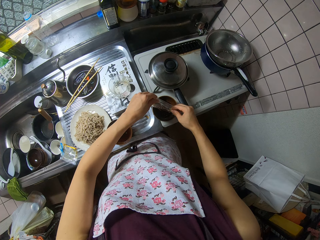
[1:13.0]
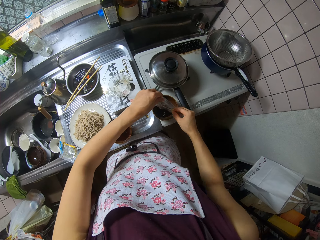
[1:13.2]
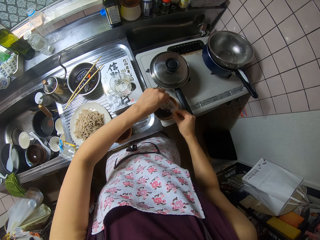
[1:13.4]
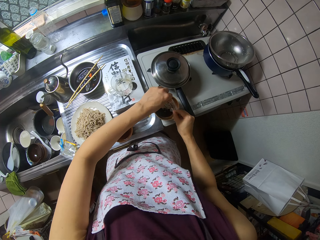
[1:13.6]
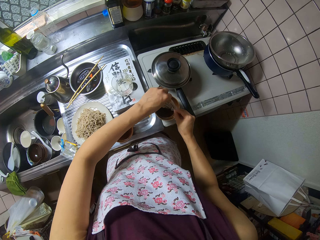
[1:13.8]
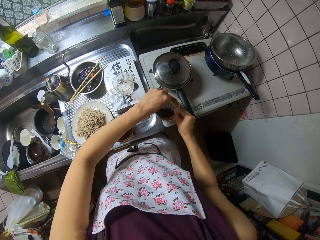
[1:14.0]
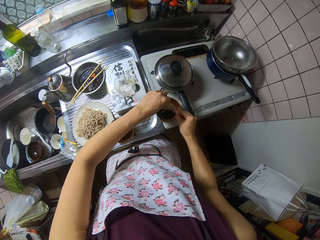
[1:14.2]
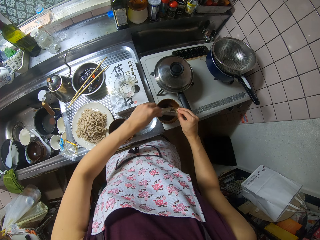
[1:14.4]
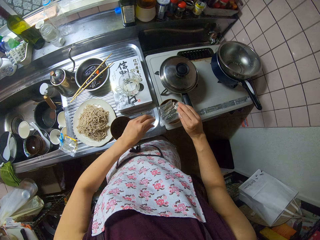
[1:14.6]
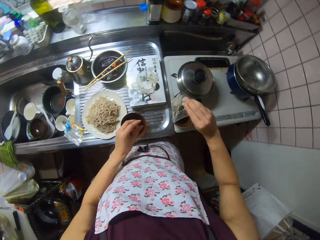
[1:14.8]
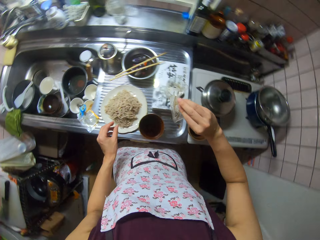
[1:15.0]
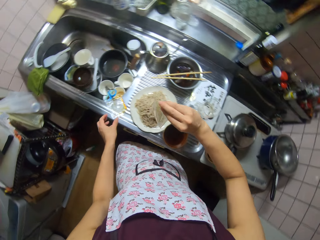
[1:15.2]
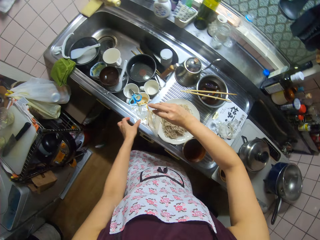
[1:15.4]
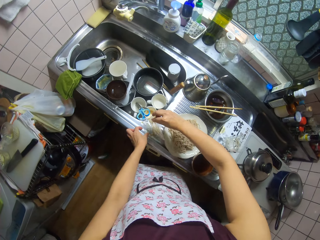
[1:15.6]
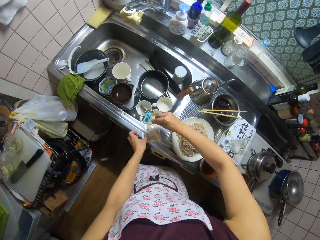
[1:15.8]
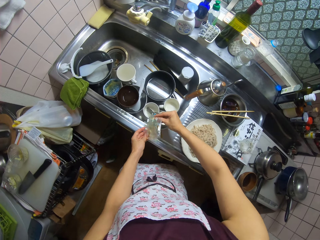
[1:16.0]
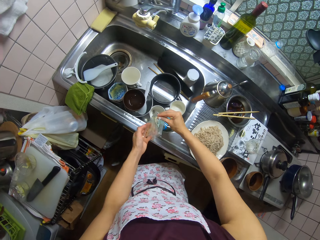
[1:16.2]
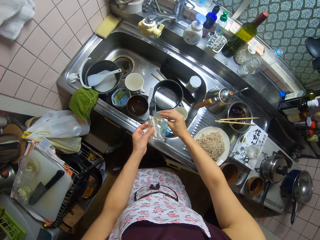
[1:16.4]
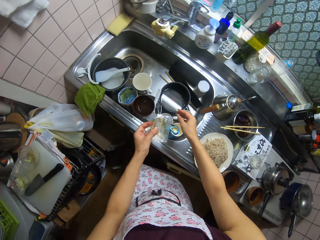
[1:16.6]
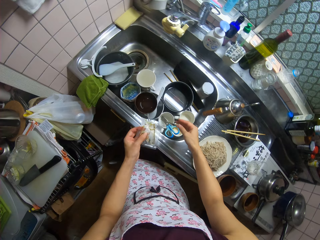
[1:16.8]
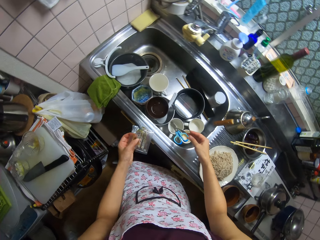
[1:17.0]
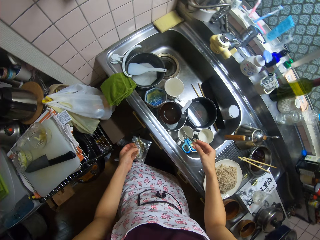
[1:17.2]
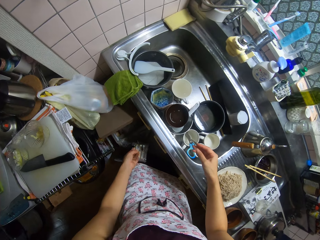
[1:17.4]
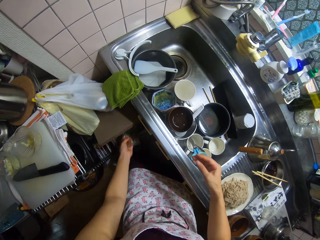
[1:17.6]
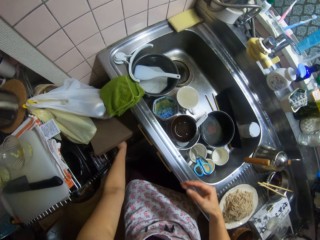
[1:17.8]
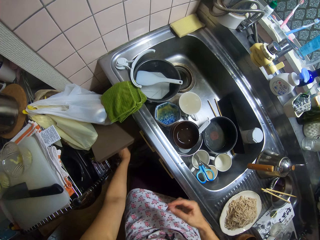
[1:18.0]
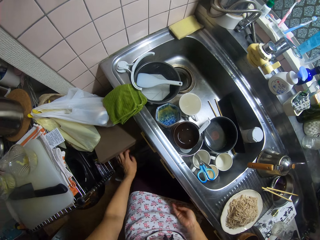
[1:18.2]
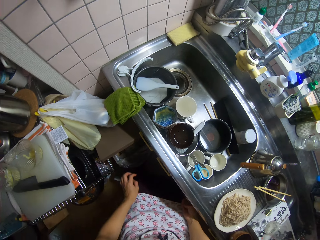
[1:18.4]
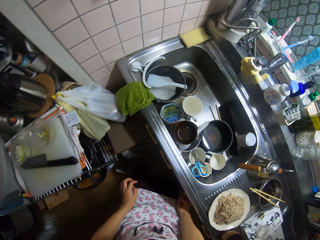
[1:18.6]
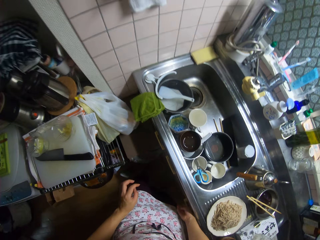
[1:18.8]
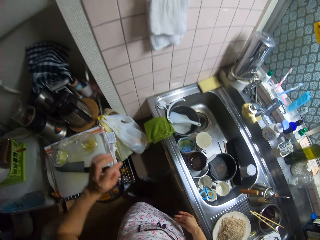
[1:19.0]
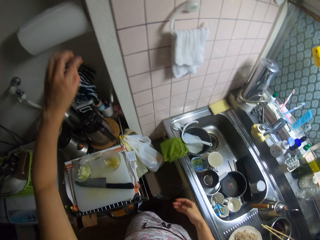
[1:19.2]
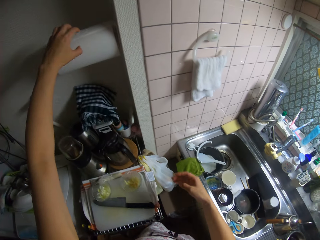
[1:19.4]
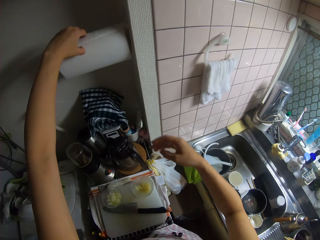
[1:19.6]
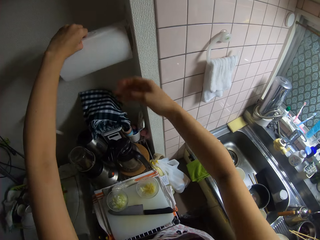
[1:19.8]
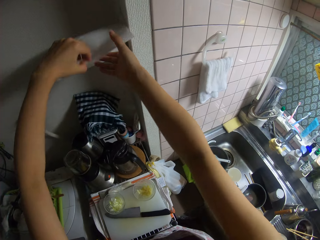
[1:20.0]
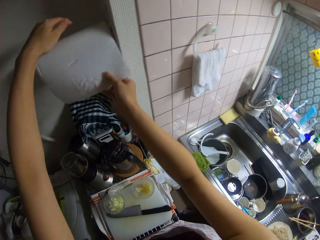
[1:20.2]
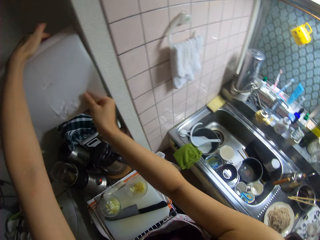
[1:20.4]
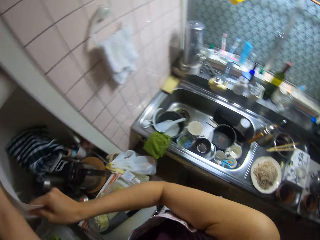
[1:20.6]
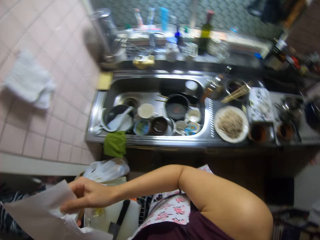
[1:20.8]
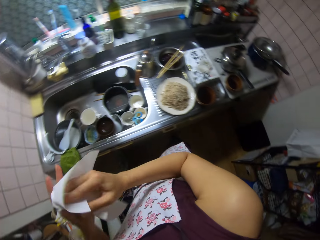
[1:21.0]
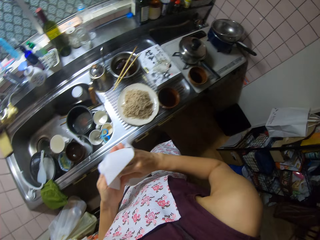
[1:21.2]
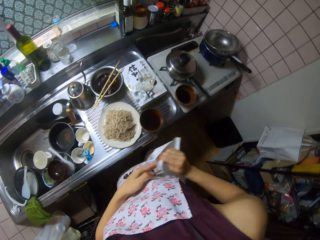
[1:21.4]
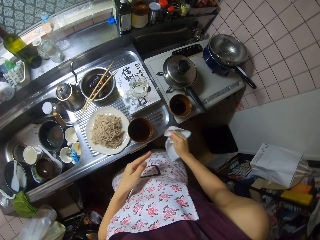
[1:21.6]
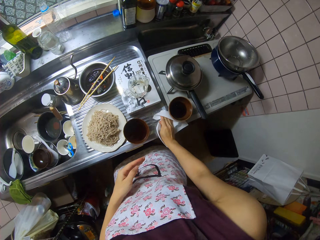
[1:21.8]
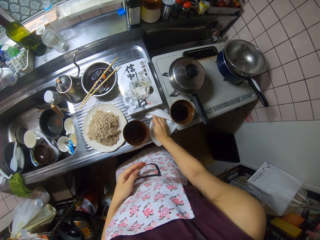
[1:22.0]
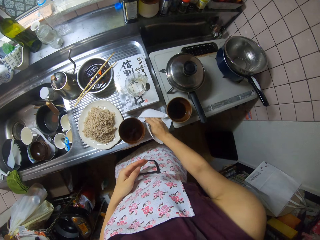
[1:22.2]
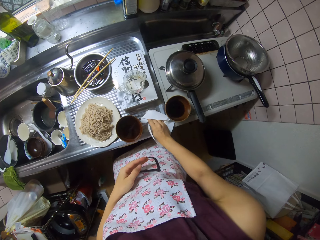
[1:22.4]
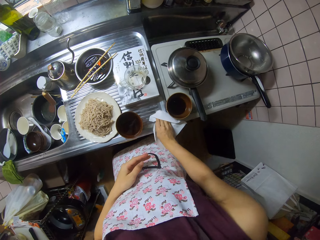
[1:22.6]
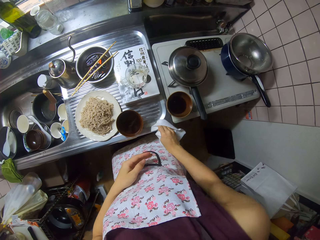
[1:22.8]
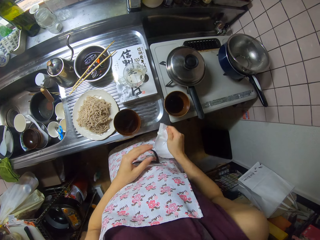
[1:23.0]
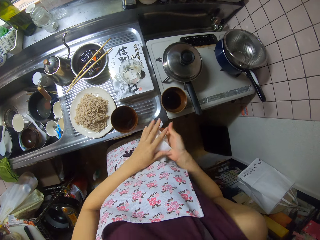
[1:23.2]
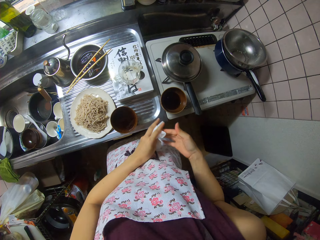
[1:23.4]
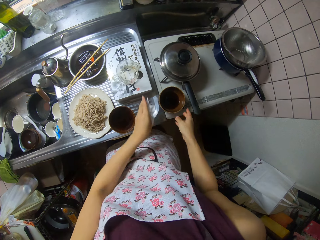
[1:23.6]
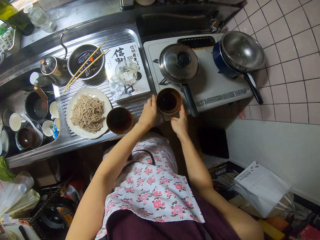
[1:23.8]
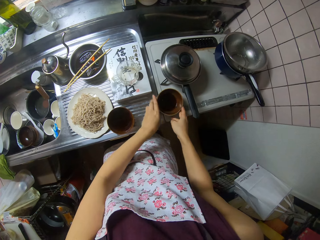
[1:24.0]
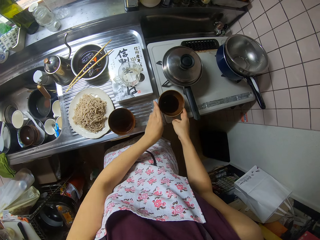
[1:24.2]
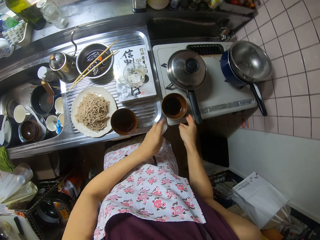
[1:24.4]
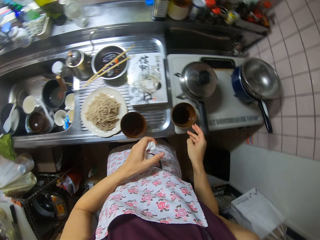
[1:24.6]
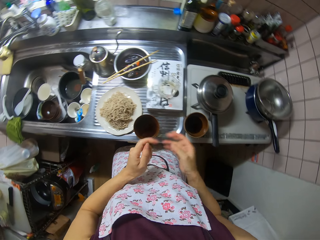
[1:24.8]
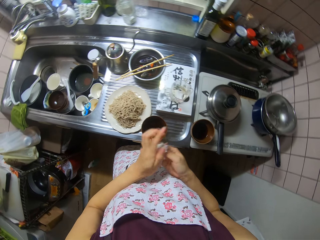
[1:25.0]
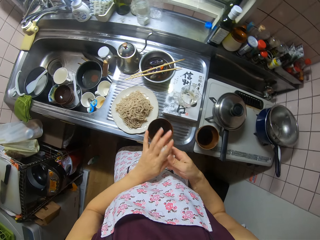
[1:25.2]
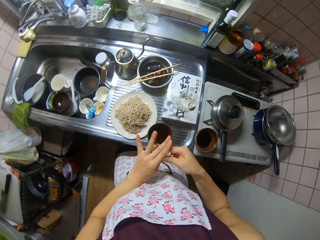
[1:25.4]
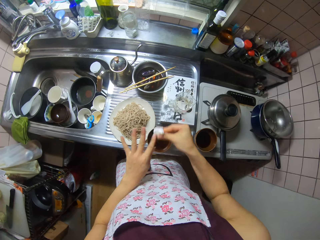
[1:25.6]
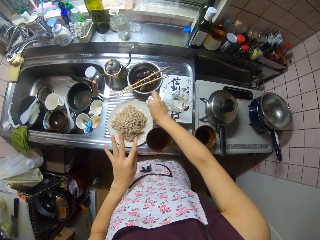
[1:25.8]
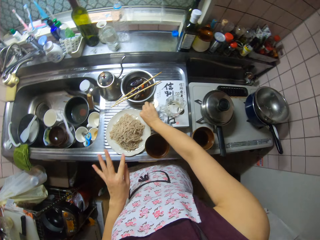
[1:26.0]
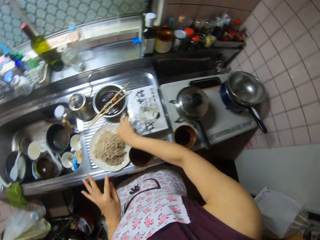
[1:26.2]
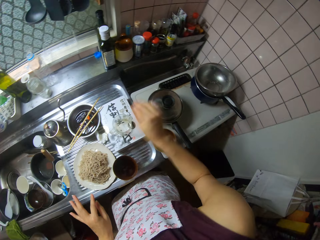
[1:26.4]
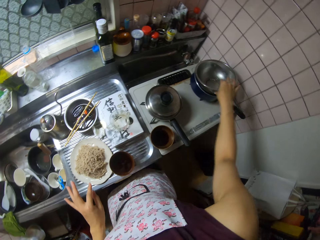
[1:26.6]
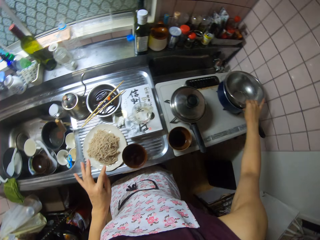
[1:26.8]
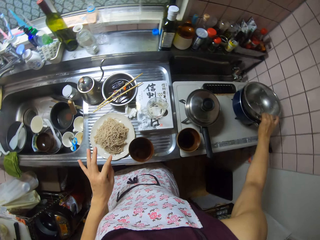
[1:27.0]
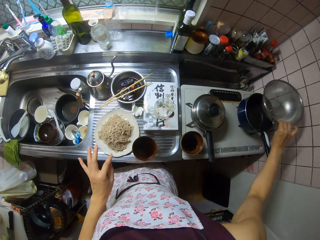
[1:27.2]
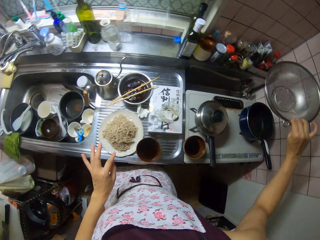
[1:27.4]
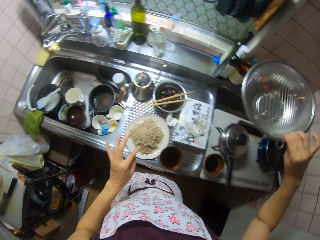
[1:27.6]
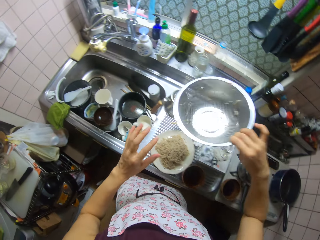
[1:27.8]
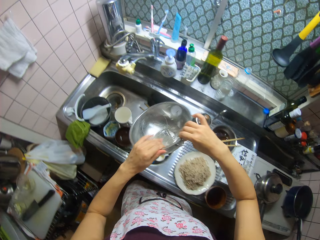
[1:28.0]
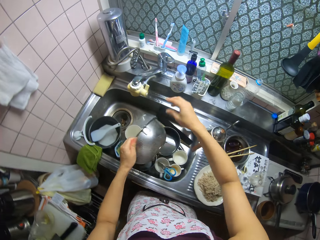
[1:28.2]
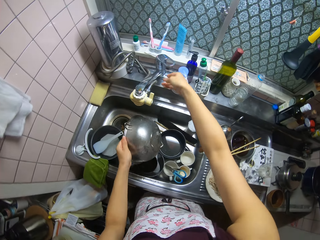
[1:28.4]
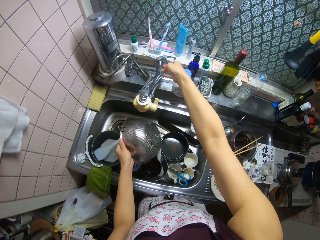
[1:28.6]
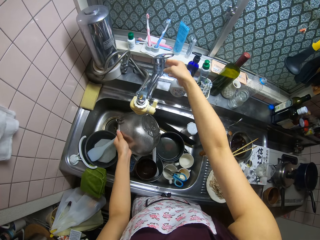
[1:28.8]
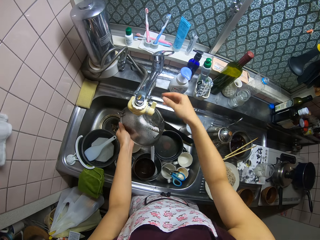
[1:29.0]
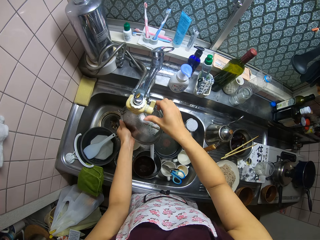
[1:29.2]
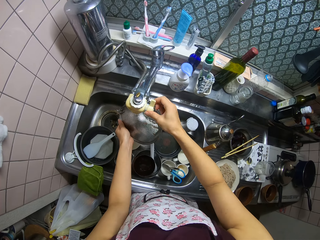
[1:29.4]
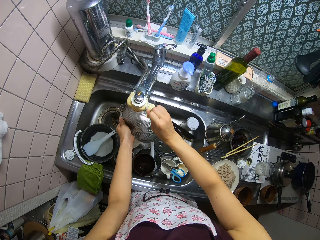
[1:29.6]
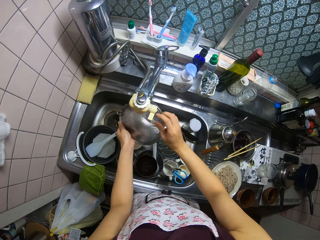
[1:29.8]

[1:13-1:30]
The camera wearer drops the nylon in the bin. They pick up a paper wipe and cut tissue paper from the roll. They clean on top of the sink with the tissue paper. They drop the tissue paper on top of the sink. They take the sieve or transparent bowl from the pan. They put on the tap and rinse the sieve in the sink.

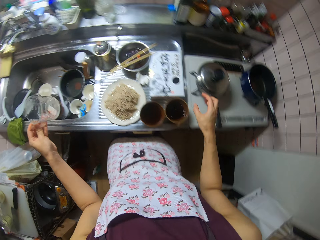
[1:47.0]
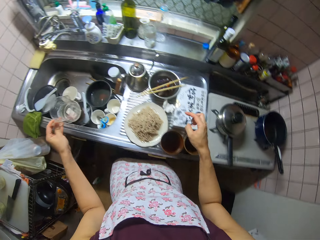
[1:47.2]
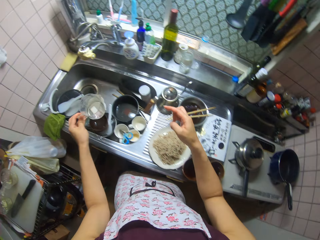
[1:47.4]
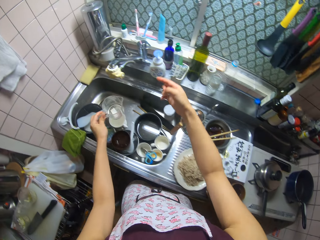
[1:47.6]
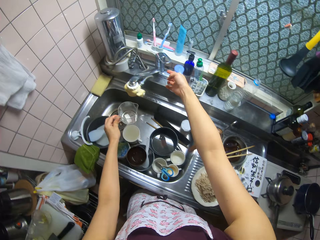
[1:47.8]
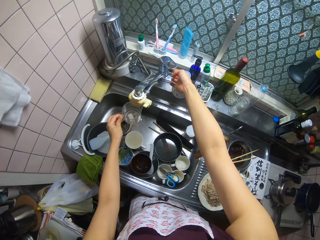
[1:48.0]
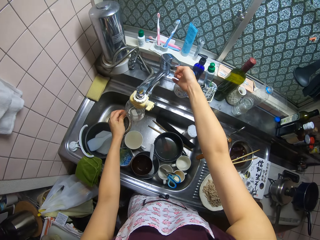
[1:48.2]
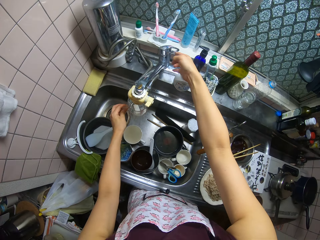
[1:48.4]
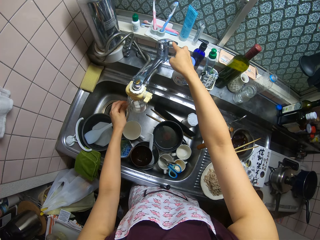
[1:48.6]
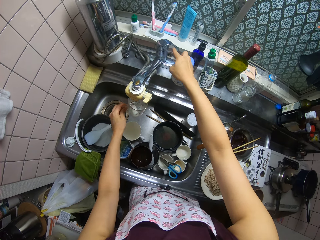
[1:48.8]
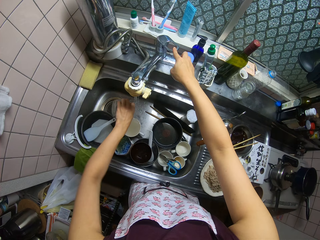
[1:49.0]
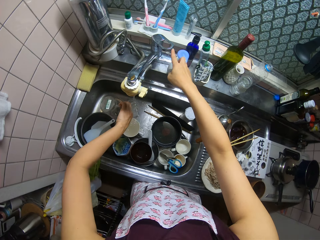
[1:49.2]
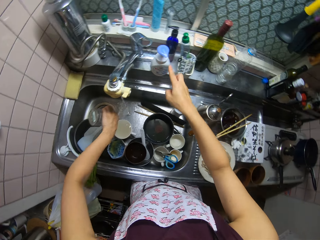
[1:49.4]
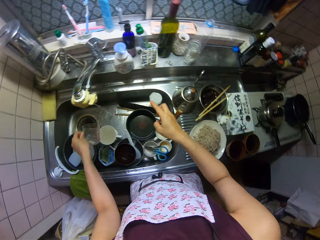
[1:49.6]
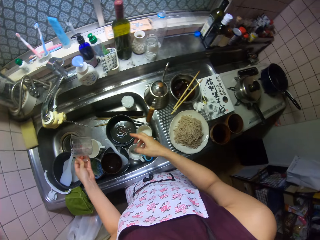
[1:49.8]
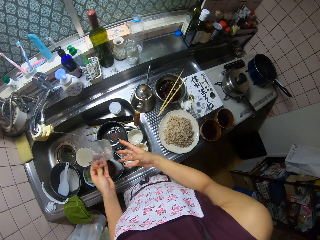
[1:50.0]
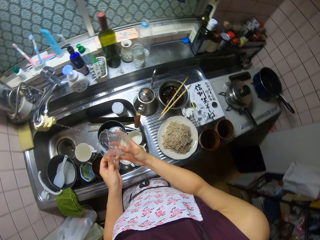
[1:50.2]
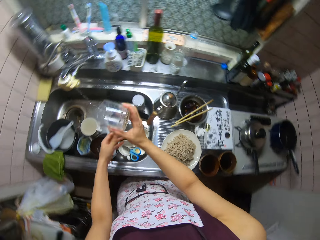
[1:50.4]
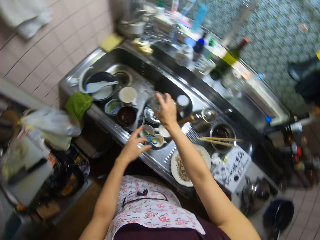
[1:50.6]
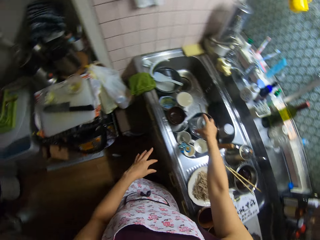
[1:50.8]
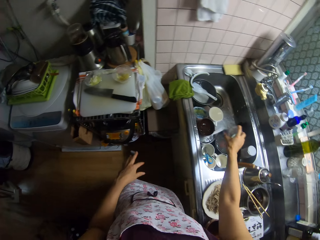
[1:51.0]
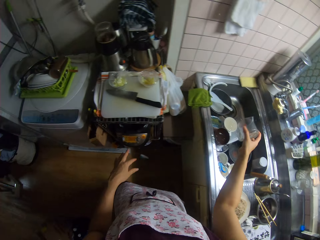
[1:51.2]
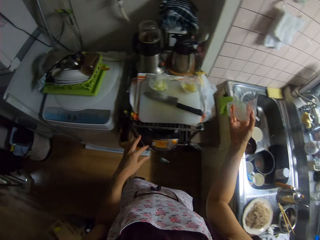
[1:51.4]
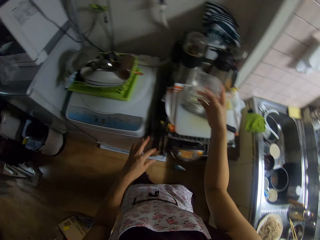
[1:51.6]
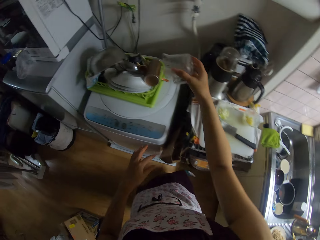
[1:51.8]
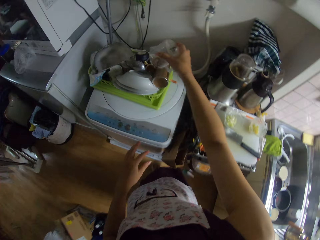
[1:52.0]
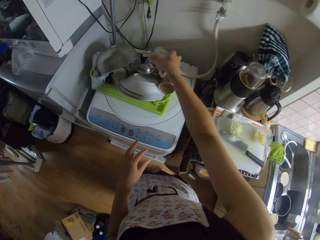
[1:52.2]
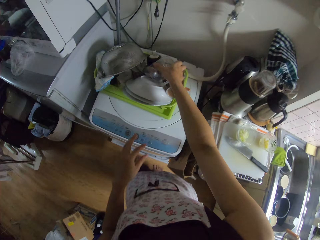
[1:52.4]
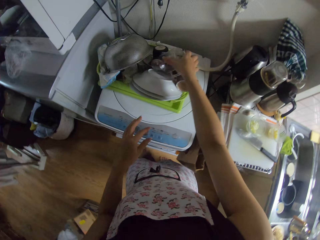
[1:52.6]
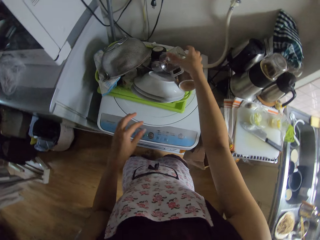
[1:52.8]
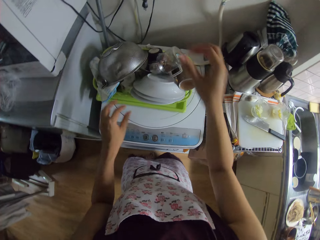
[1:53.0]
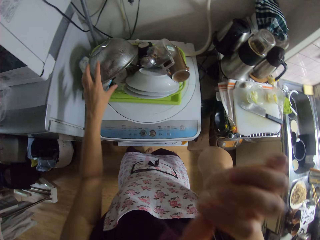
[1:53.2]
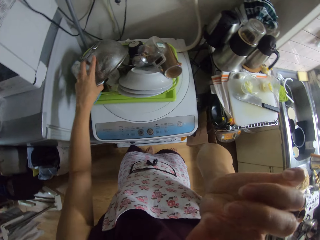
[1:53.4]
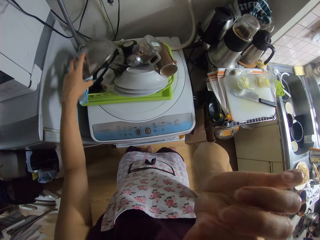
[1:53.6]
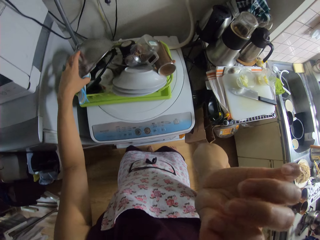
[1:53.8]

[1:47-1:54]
The camera wearer rinses the cup or jug cup in the sink. They pour water in the sink, dry the jug cup, and drop the cup on the sink. They put the jug cup in the utensil rack.
